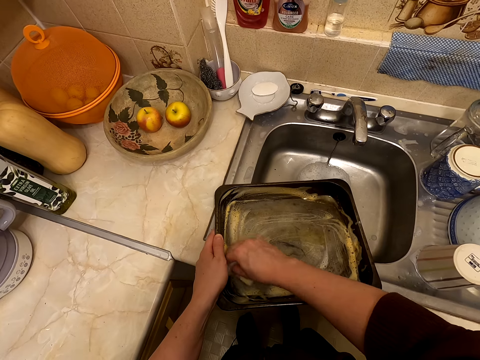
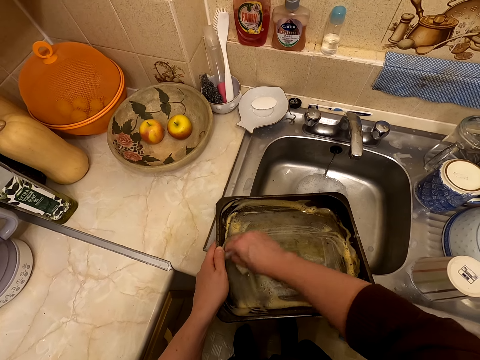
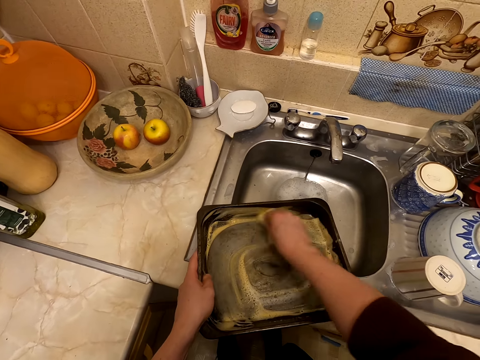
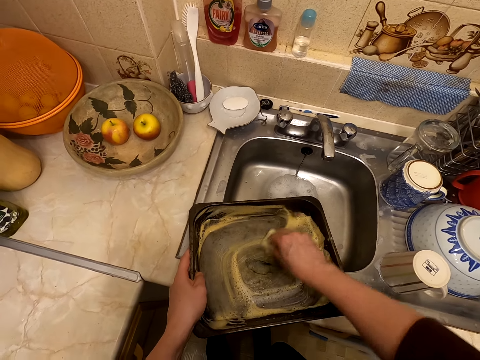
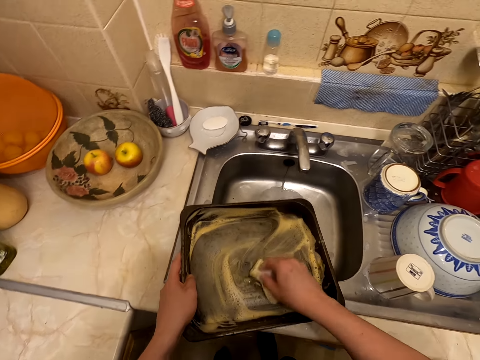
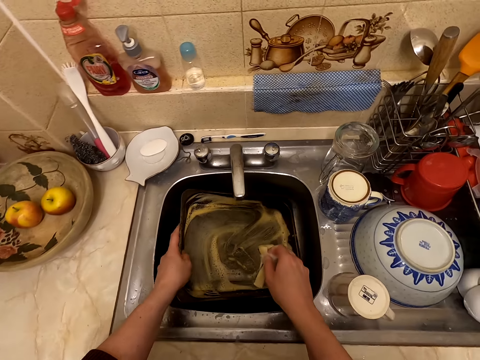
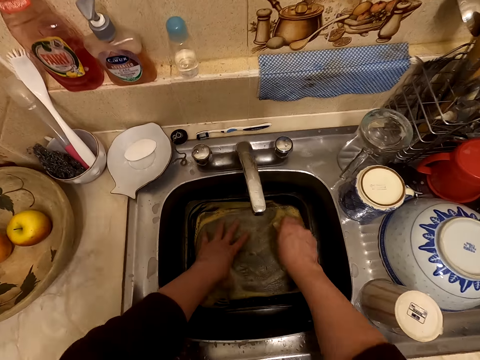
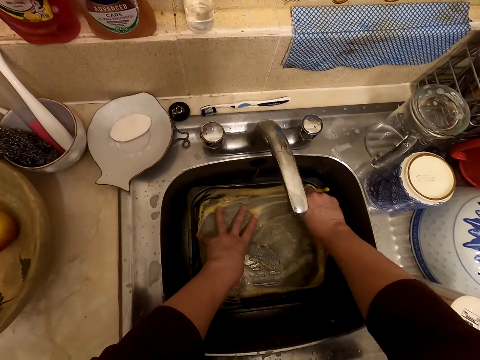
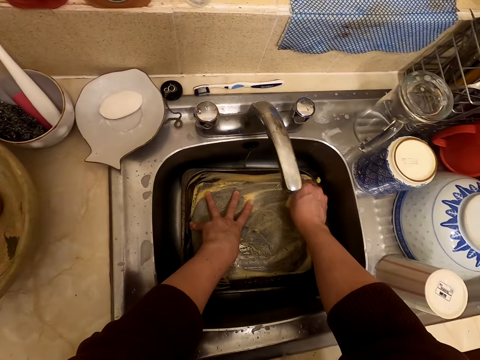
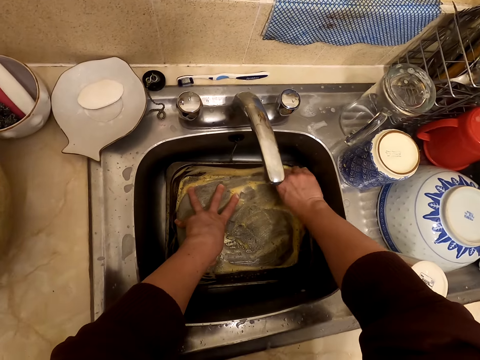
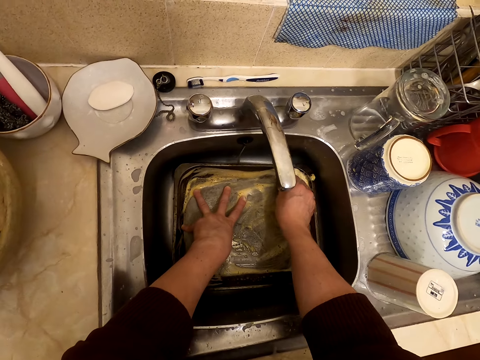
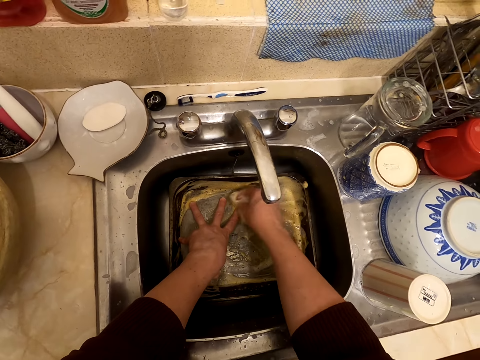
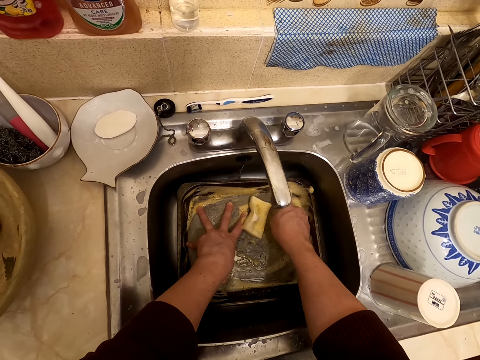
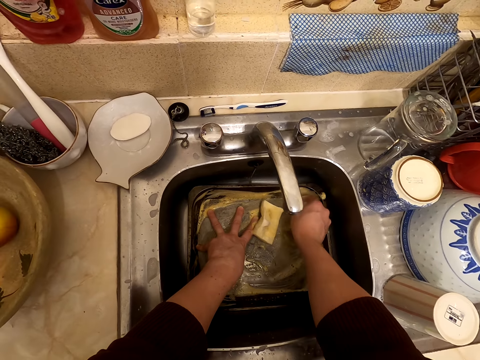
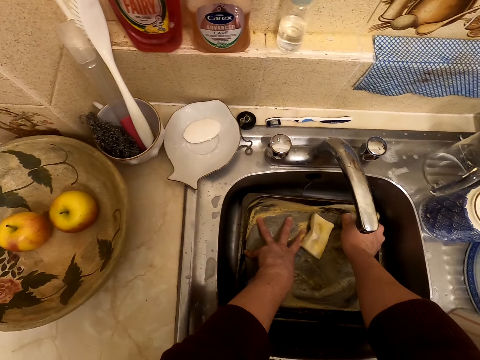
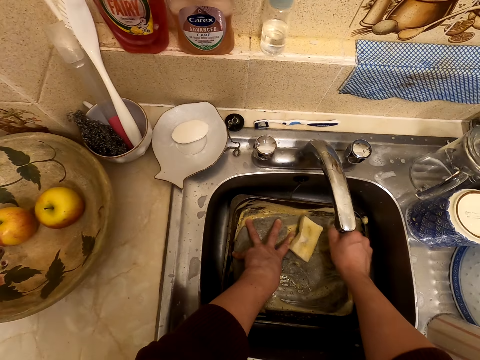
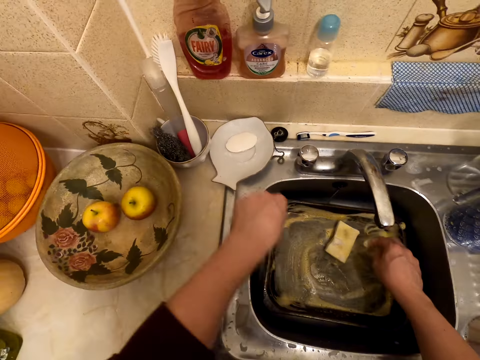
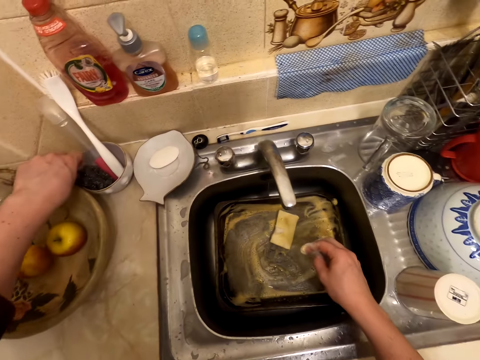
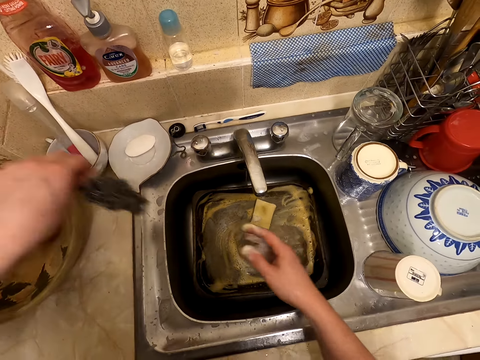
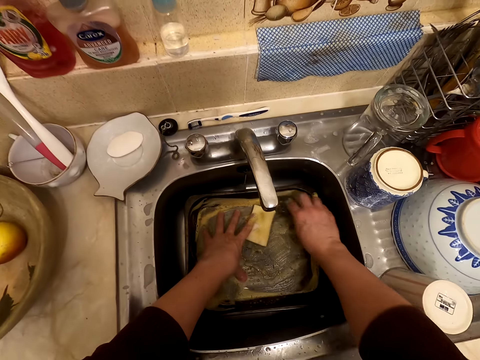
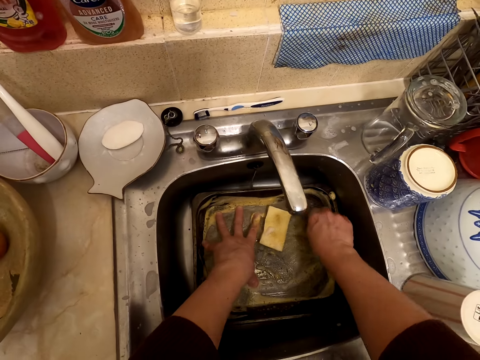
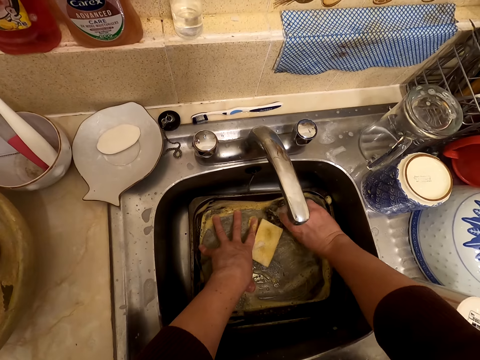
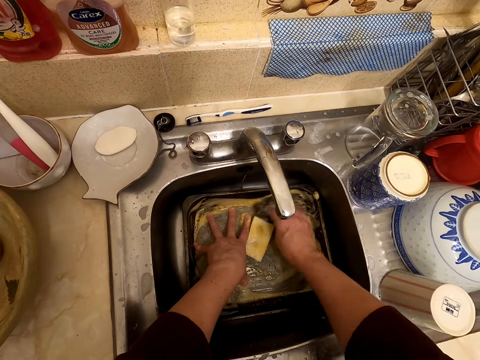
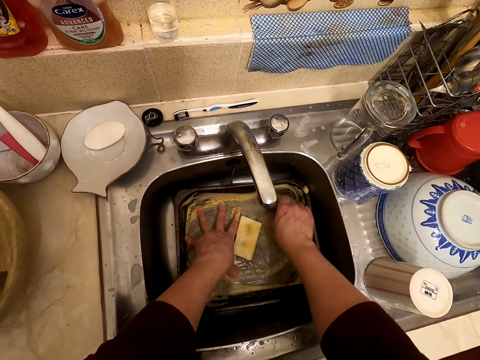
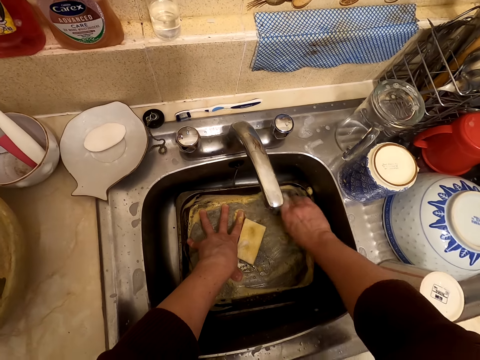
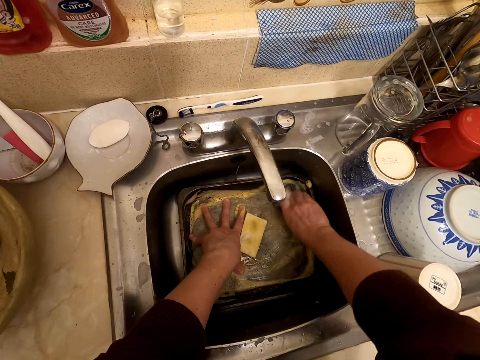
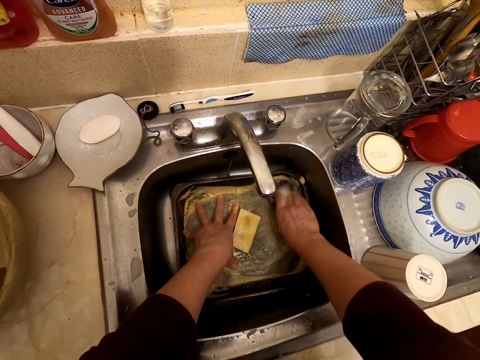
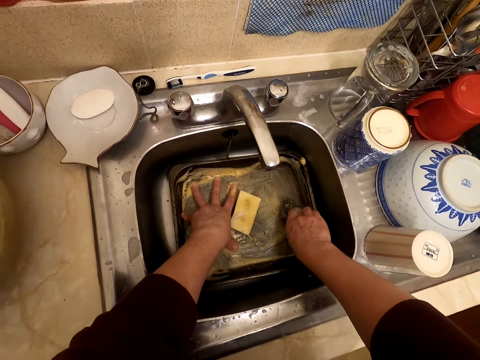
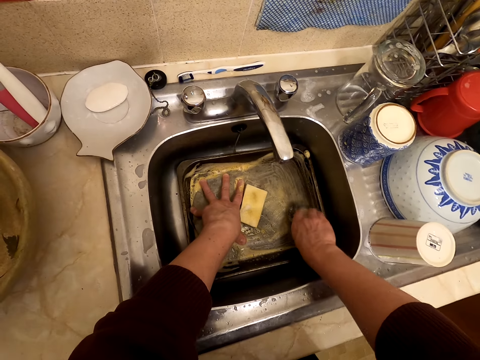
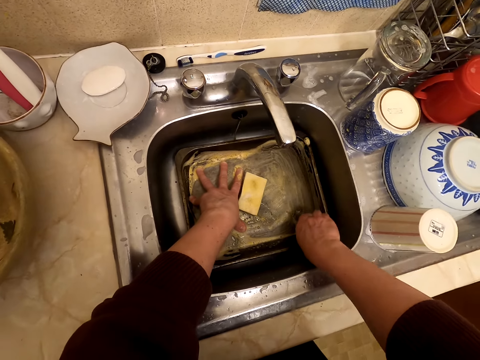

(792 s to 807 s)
The camera wearer puts the tray in the sink. They wash the tray with the washing sponge. They touch the tray with the hand. They take a steel wool. They wash the tray with the steel wool.

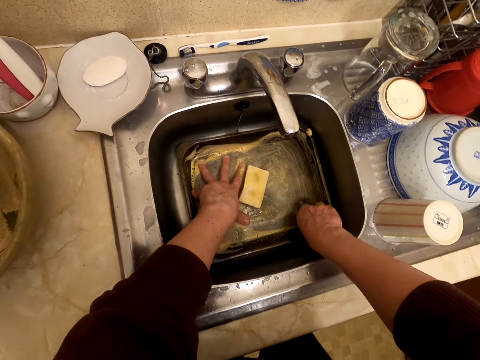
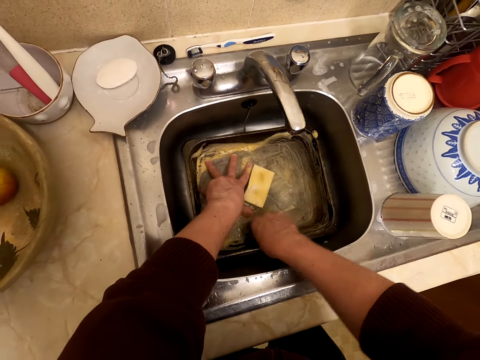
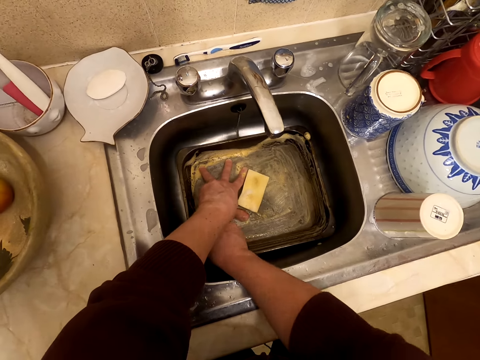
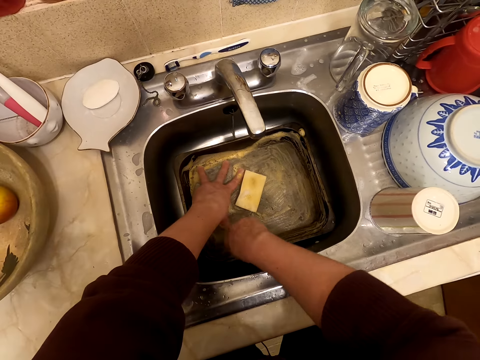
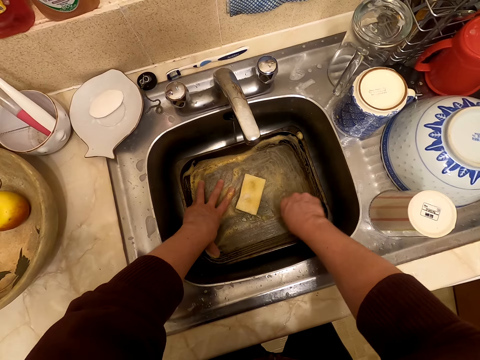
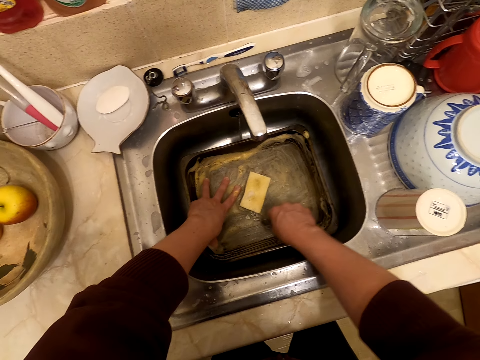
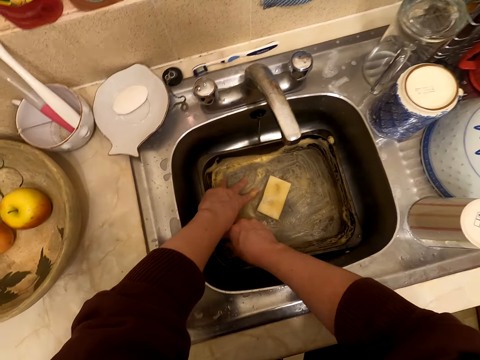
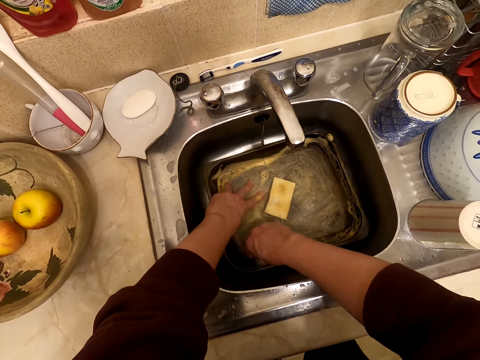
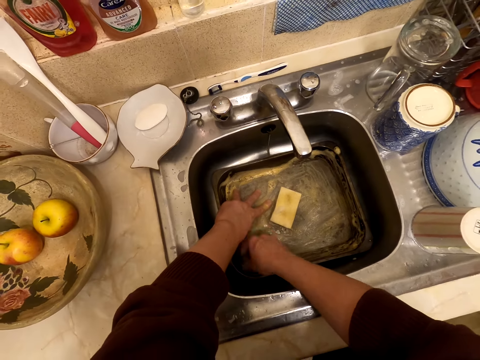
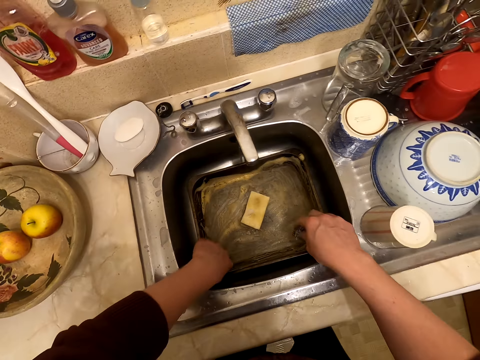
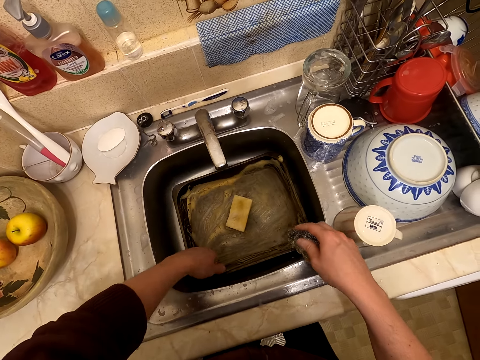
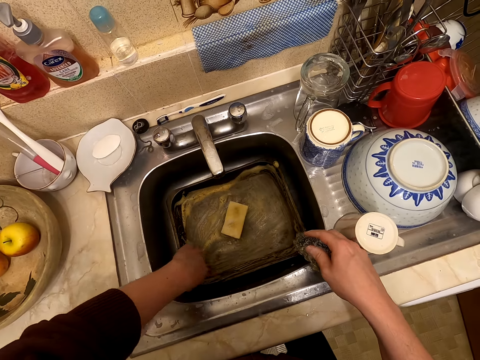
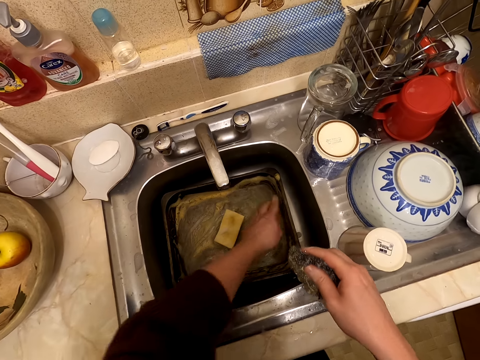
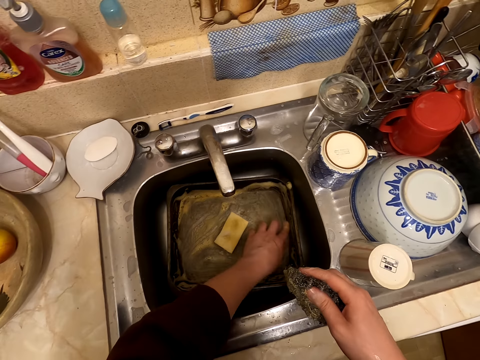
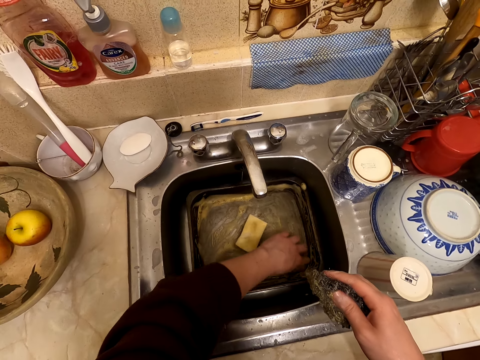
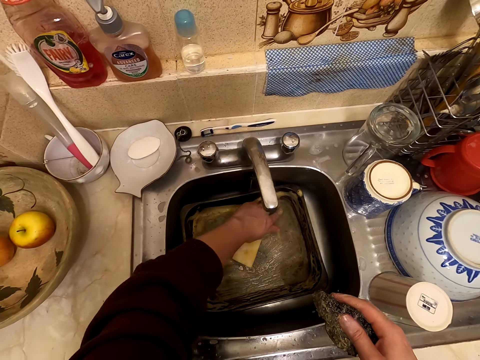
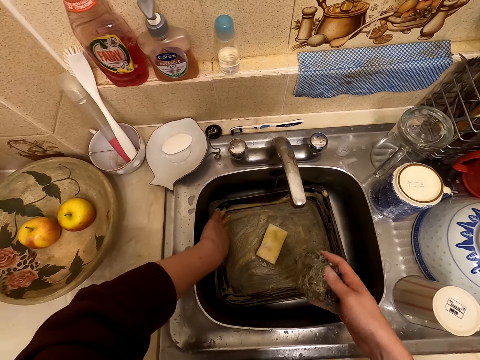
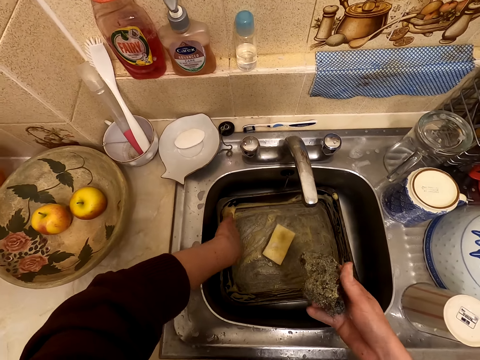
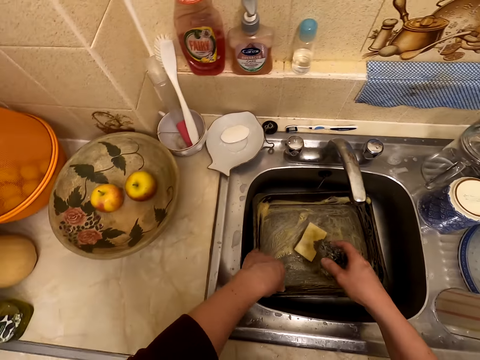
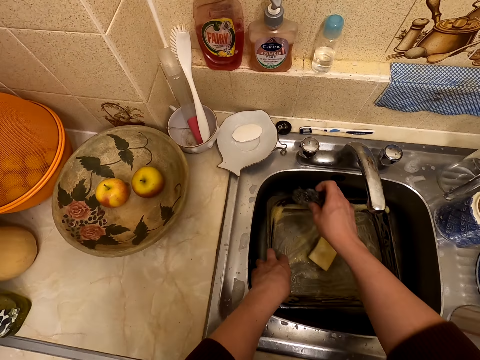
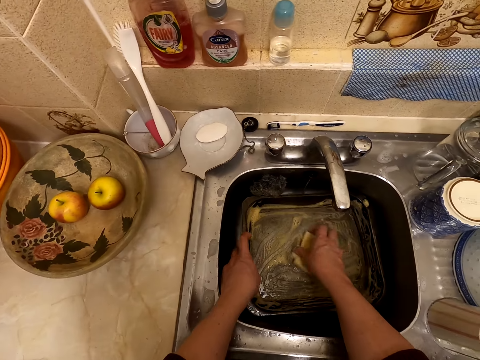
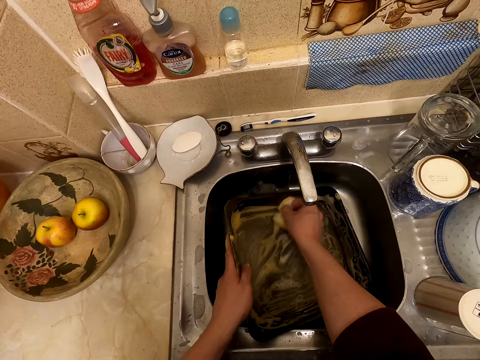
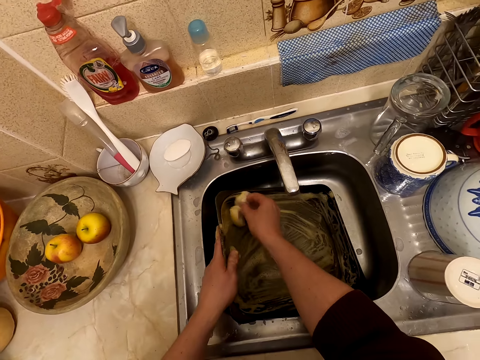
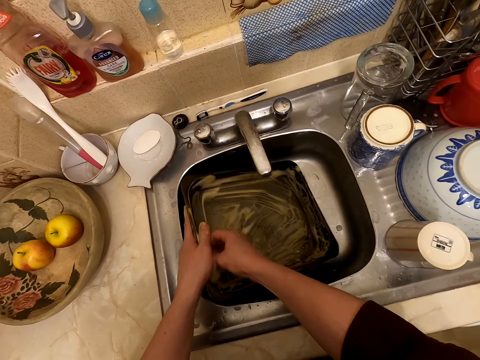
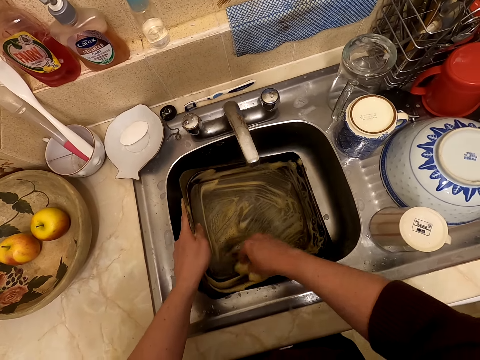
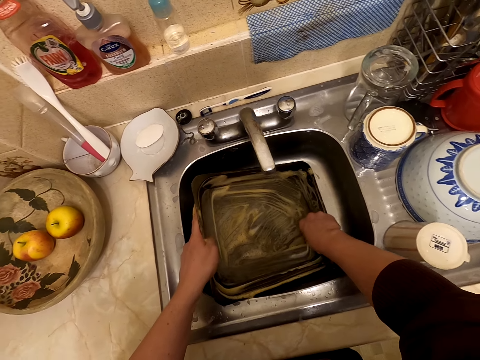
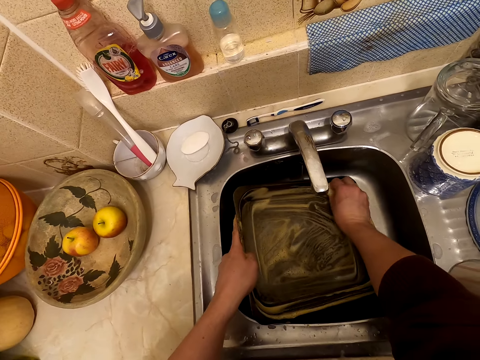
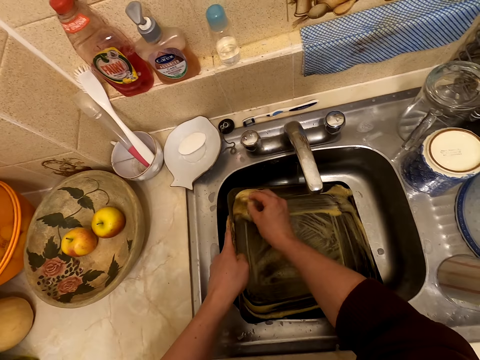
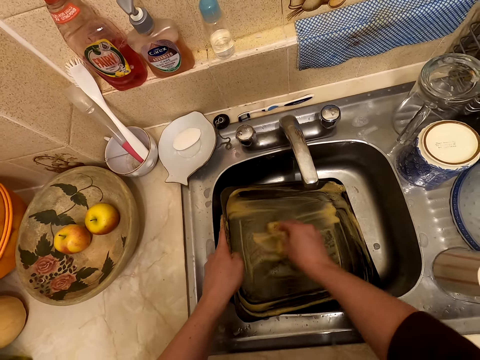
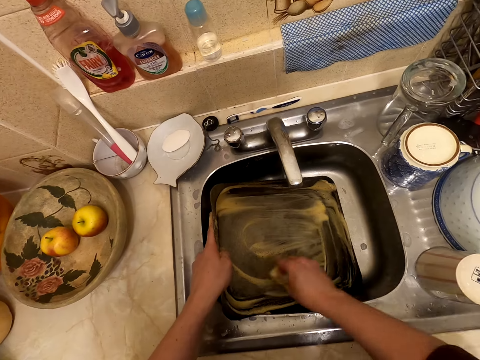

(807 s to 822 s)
The camera wearer moves the tray in the sink. They put the steel wool in the sink. They take a washing sponge. They take the tray. They wash the tray with the washing sponge.
